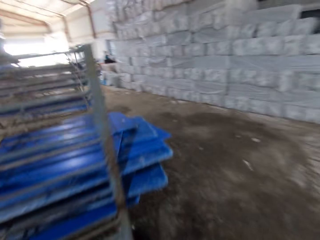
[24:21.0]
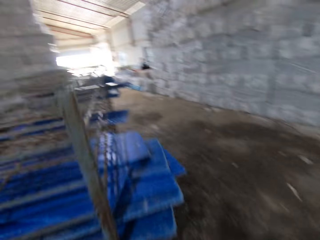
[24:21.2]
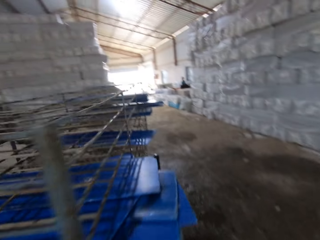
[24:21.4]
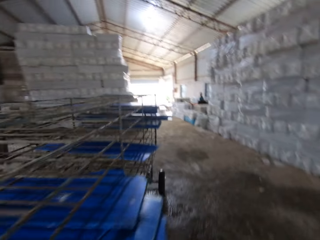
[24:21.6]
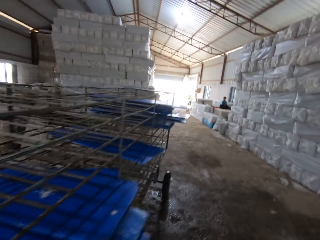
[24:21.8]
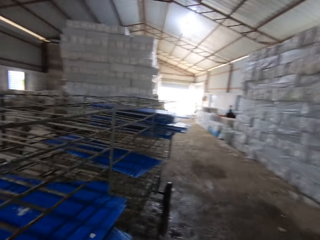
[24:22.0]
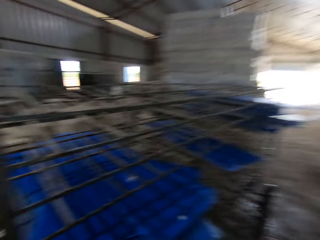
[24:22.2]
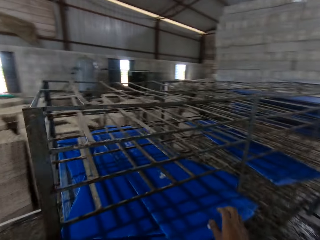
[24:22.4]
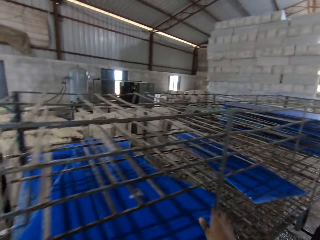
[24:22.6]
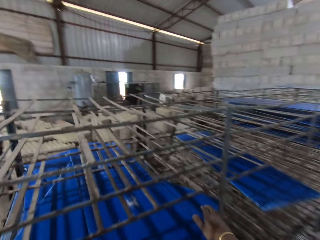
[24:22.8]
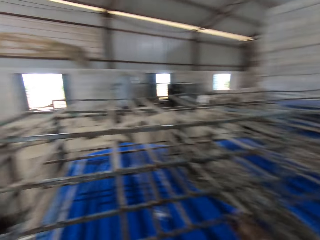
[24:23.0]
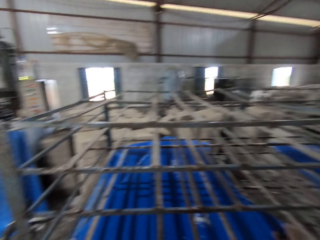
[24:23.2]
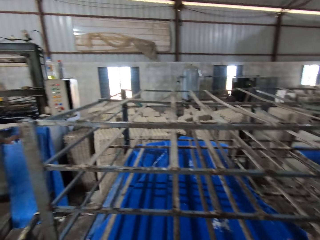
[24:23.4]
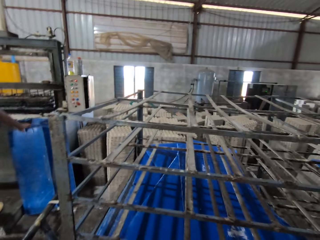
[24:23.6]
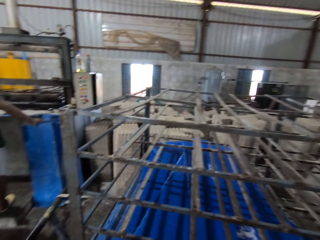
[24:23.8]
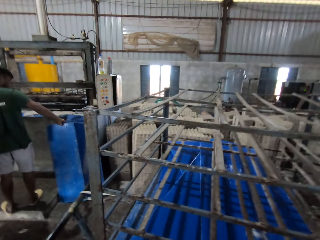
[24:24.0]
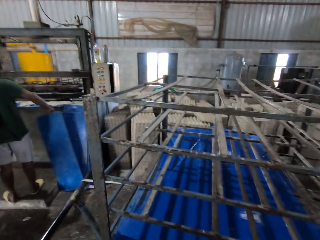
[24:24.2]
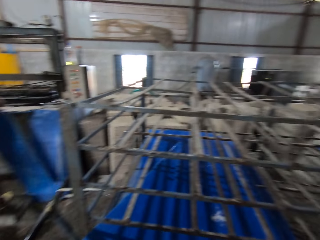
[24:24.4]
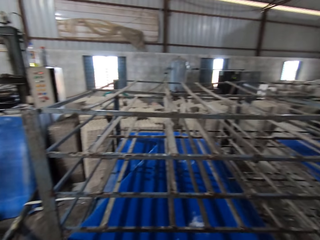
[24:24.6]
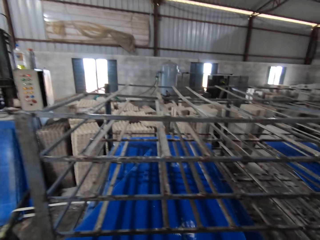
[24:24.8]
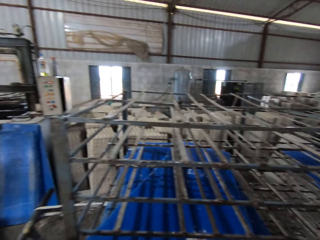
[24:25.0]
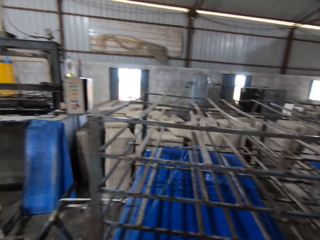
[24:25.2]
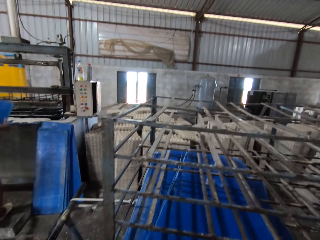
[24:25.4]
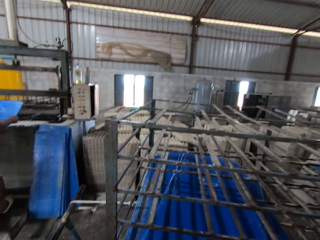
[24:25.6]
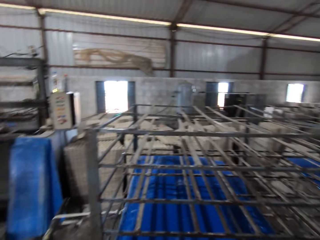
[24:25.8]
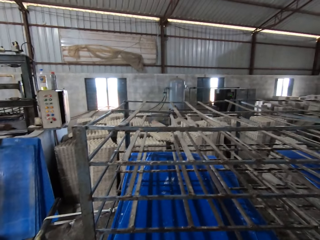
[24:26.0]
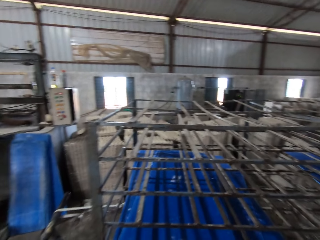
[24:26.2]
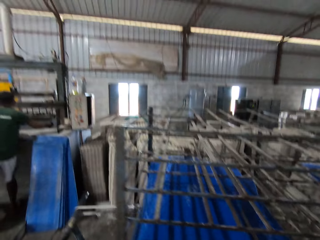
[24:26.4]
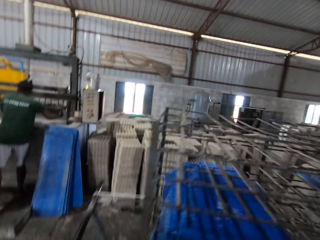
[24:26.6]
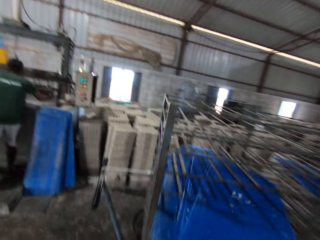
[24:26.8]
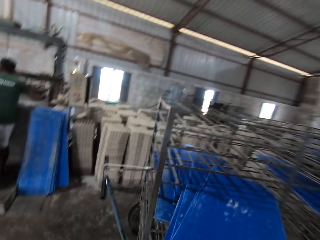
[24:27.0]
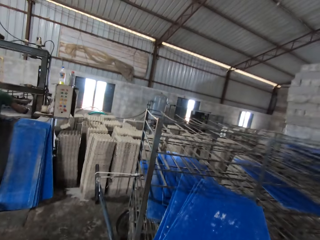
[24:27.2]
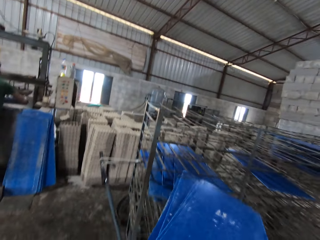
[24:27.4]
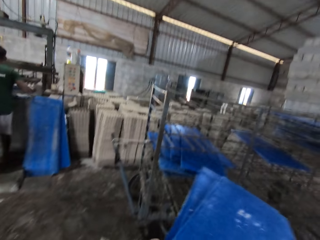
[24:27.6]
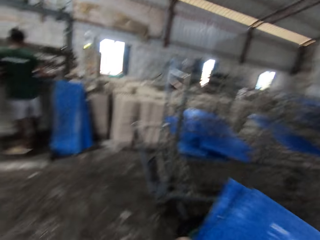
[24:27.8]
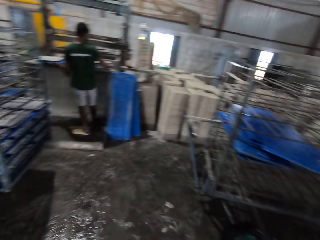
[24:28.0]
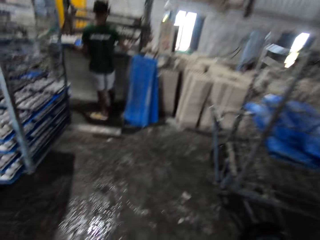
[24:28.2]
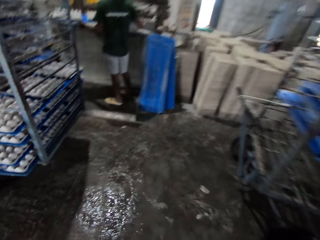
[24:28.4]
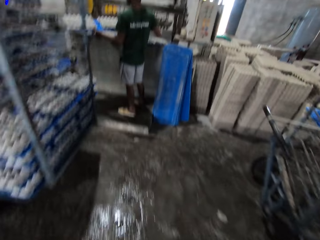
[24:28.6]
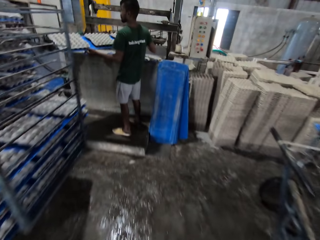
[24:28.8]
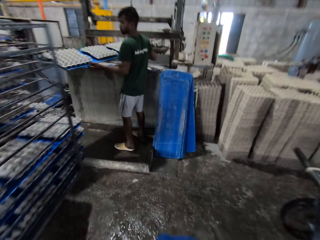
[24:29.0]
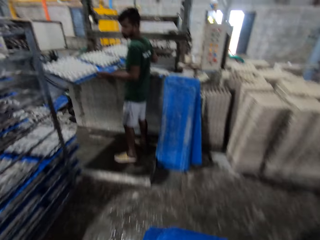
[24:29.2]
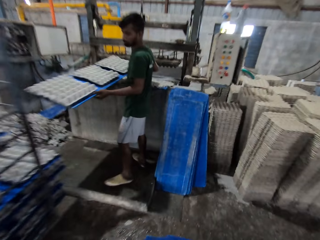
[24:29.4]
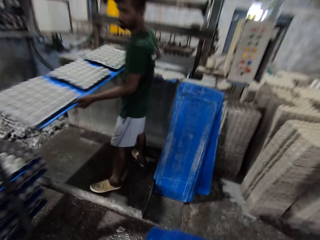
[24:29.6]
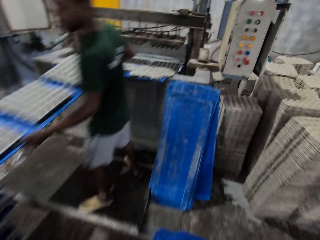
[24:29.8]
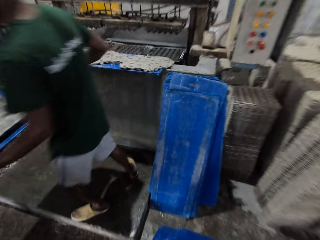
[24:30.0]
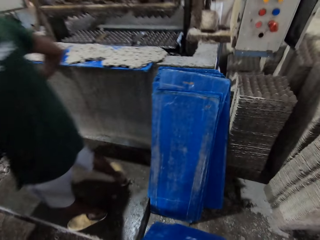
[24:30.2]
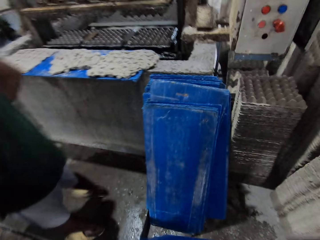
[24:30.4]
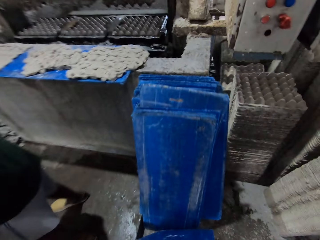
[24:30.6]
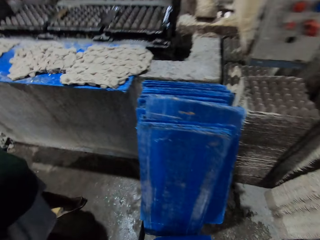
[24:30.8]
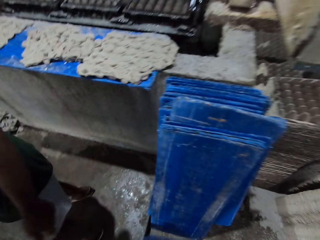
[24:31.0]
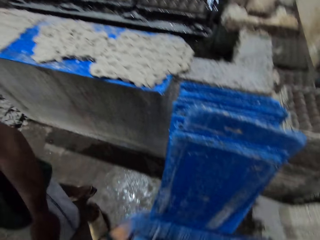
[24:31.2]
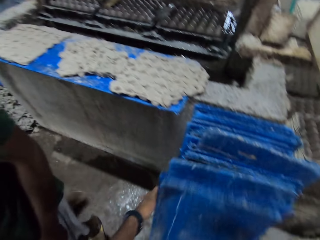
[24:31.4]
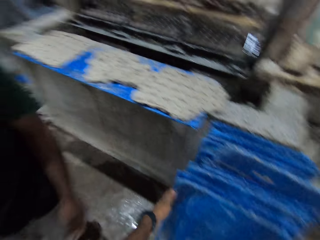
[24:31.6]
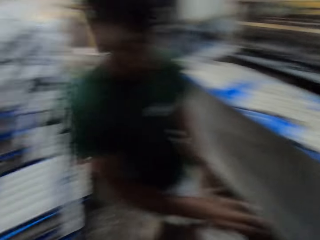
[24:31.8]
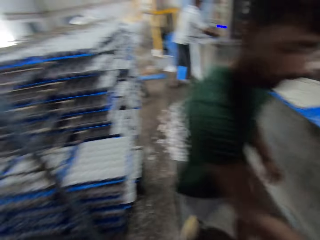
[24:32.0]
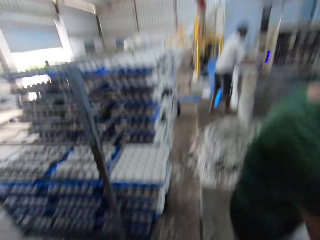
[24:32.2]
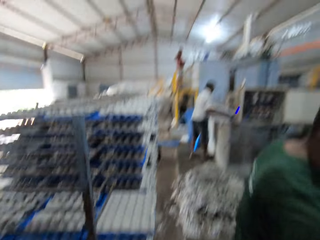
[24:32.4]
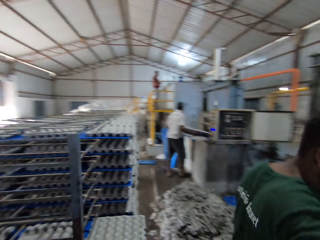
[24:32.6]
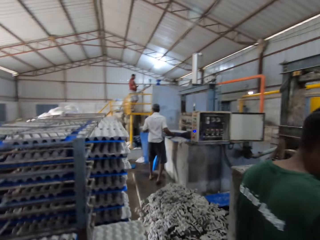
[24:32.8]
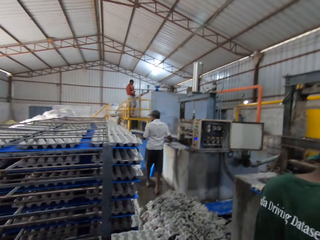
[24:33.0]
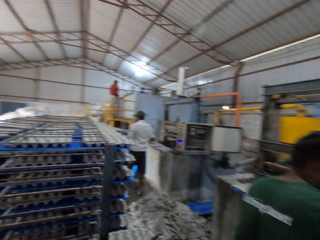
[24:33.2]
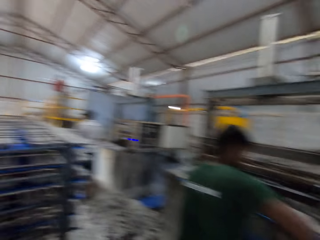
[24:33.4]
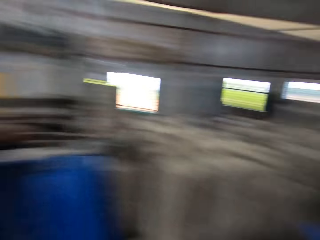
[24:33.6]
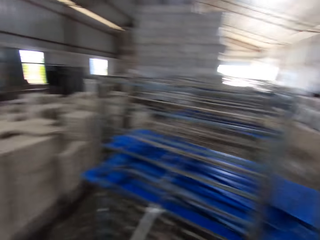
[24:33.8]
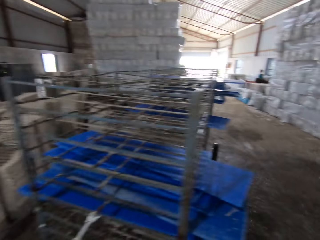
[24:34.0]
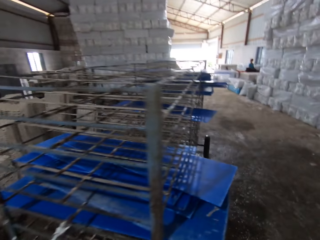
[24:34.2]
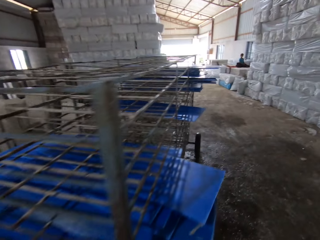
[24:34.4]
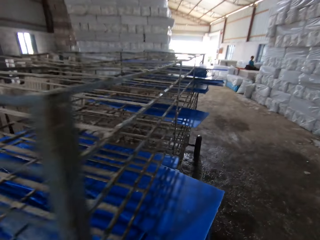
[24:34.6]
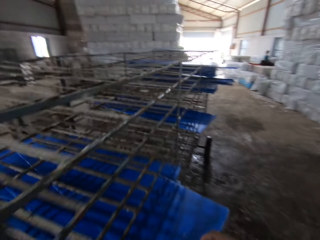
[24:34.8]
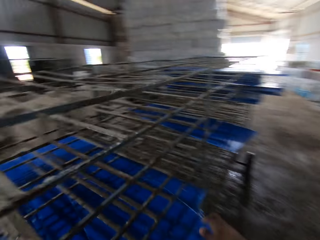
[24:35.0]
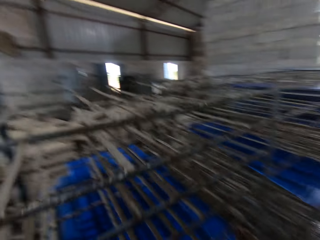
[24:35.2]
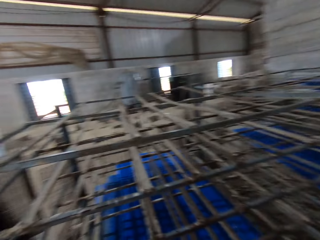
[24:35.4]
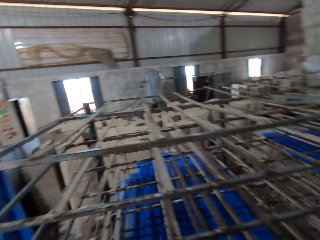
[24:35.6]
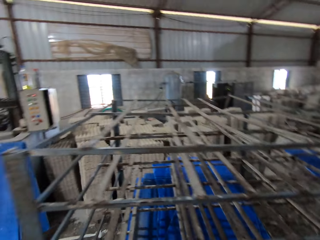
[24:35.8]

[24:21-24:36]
The camera wearer walks around the factory. He carries the tray with his right hand from the iron shelf. He picks up the plastic boards and carries the plastic boards. The man carries the tray of egg crate with both hands. The camera wearer drops the tray in both hands on the wall. Another man carries the tray of egg crates from the egg crate machine with both hands.

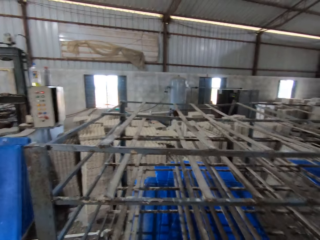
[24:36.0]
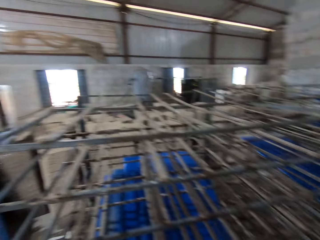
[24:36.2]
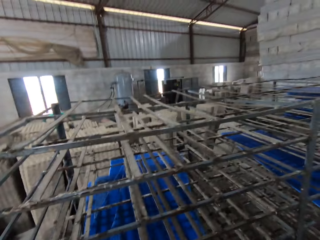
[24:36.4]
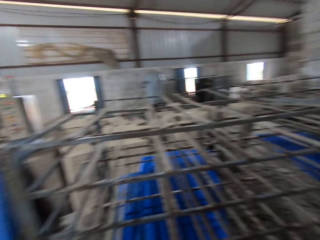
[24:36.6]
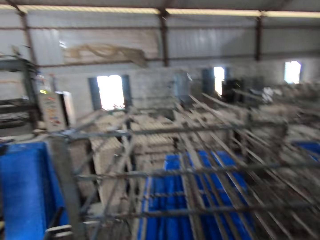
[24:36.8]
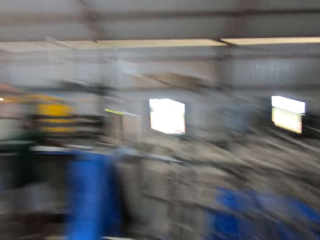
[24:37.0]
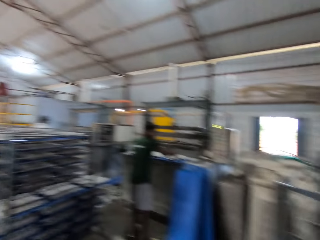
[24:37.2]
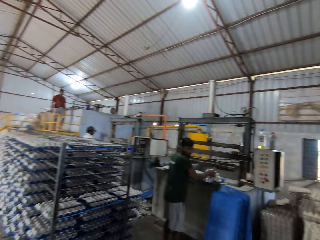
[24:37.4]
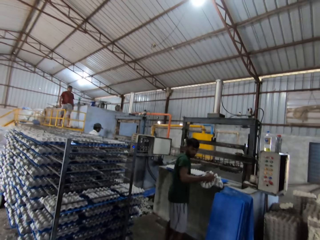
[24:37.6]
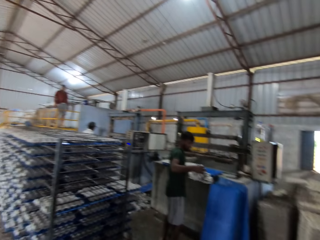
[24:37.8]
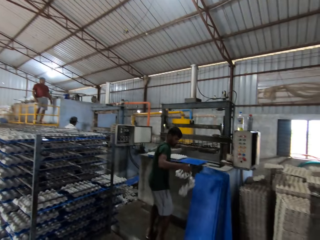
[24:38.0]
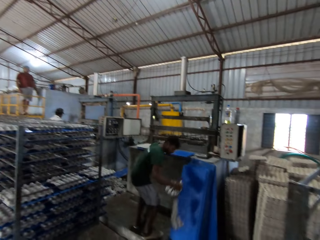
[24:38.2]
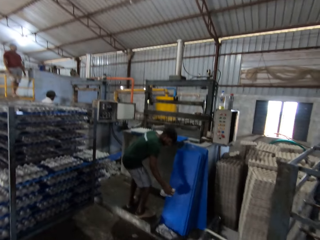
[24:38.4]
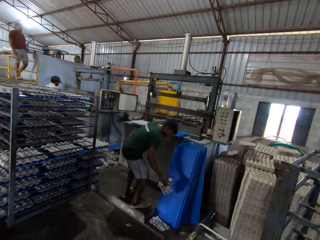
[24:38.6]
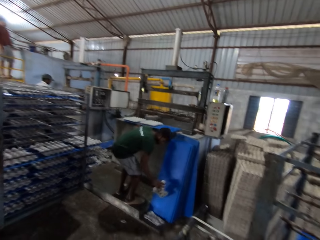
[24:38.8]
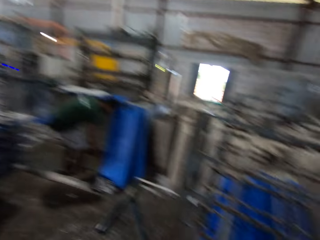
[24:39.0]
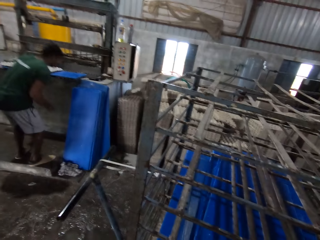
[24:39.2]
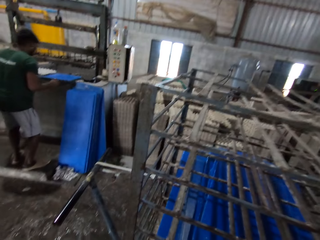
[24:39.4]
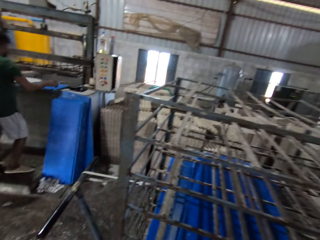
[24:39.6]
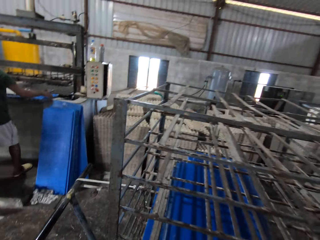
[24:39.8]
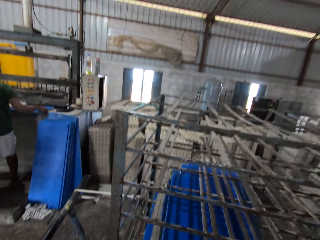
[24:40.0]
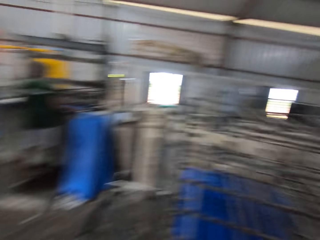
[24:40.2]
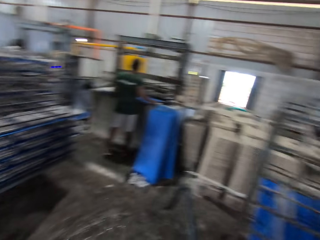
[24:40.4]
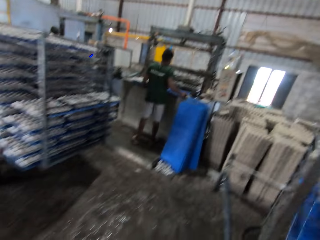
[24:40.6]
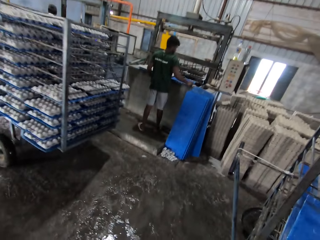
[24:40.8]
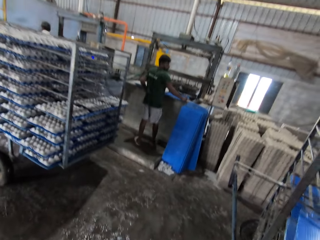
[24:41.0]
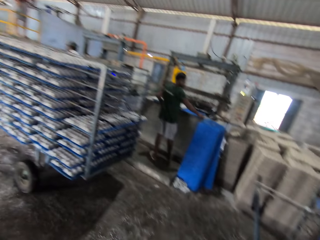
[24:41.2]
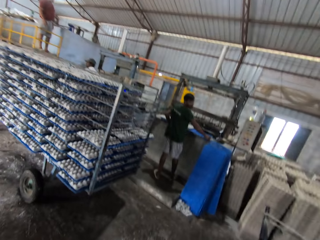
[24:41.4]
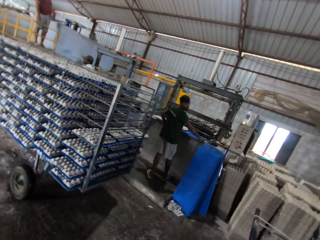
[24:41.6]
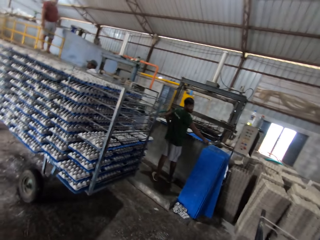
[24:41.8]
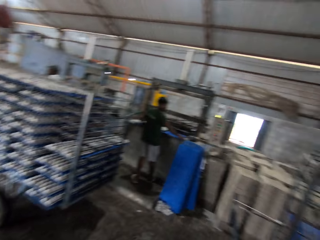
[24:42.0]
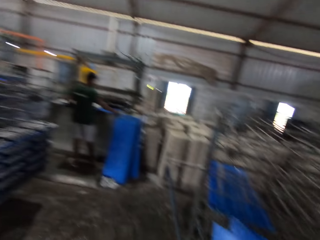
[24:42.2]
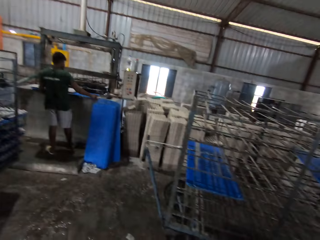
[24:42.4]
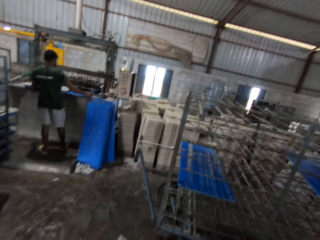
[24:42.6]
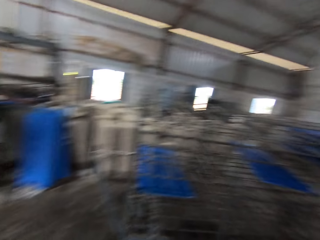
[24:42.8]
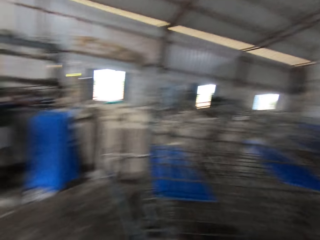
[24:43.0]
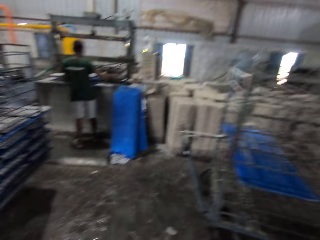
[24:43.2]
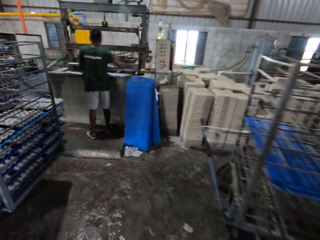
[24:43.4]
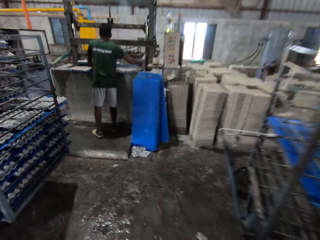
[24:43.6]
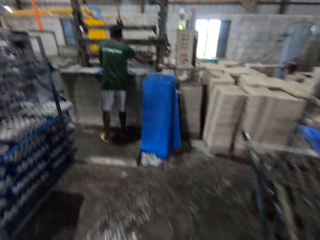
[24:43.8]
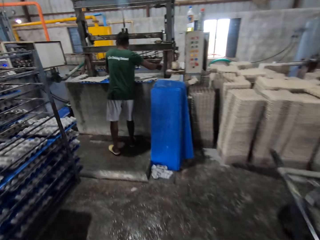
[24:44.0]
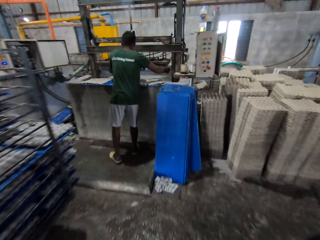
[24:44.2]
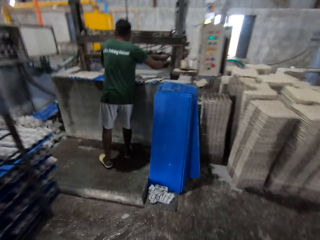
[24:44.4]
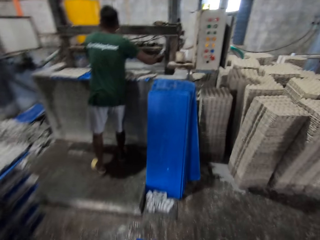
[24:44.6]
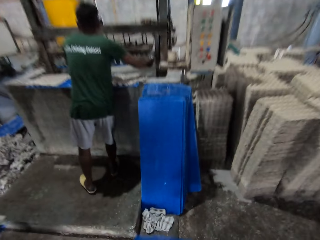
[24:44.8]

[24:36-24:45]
The camera wearer picks up the plastic boards. They converse with the man. The man drops the egg crate in both hands. The camera wearer carries the plastic boards.
